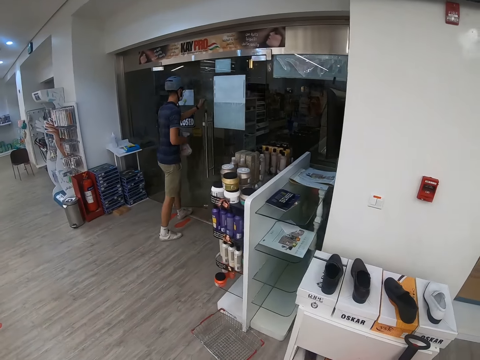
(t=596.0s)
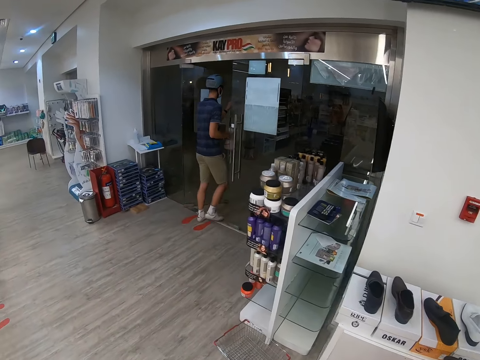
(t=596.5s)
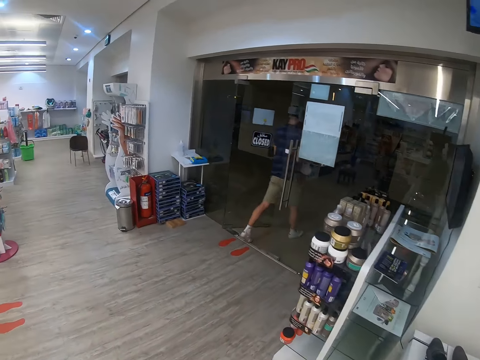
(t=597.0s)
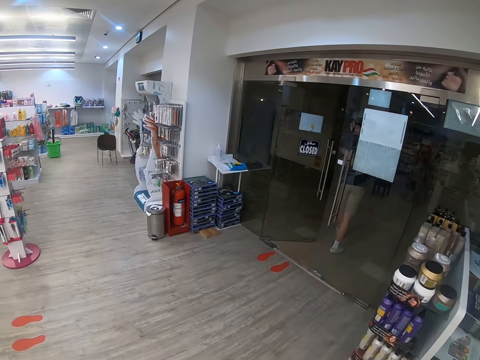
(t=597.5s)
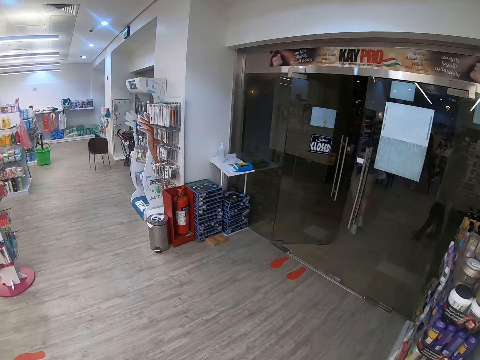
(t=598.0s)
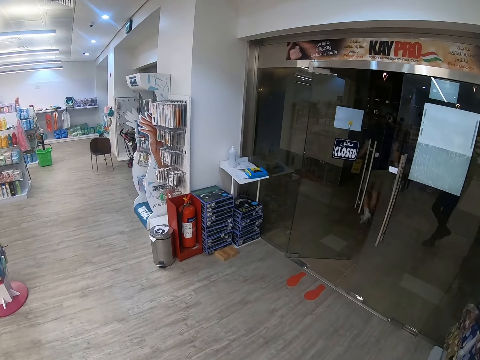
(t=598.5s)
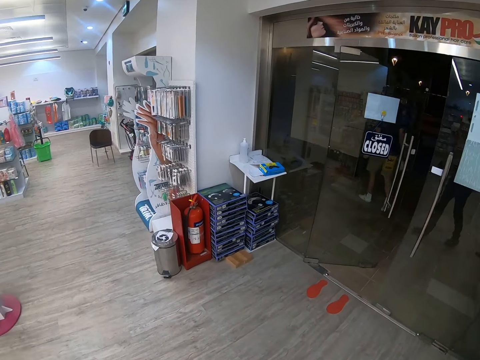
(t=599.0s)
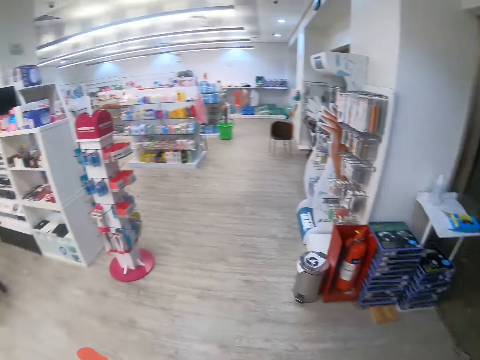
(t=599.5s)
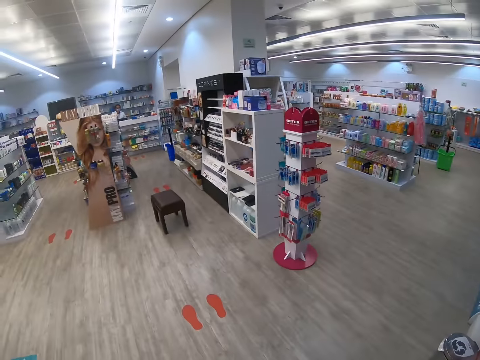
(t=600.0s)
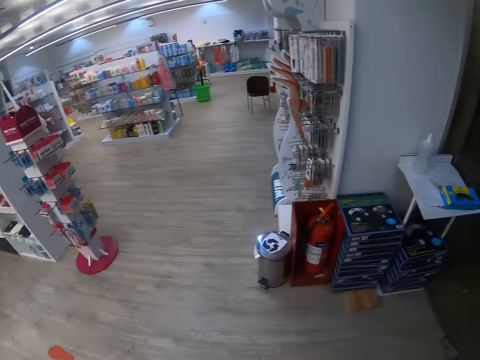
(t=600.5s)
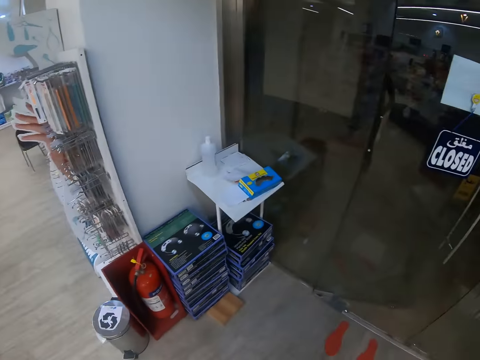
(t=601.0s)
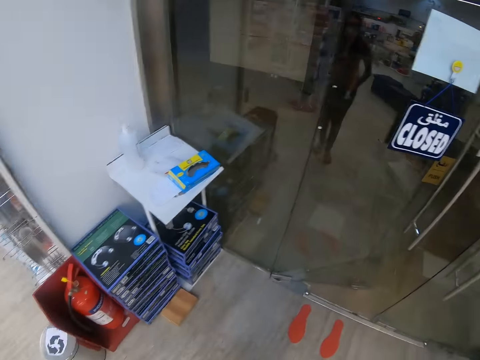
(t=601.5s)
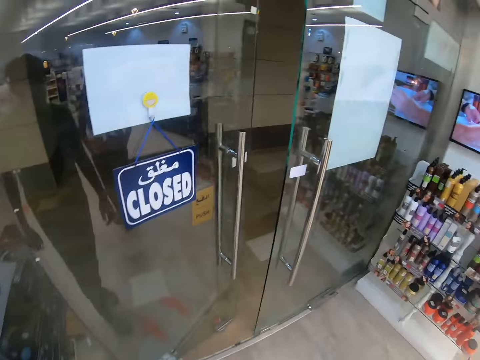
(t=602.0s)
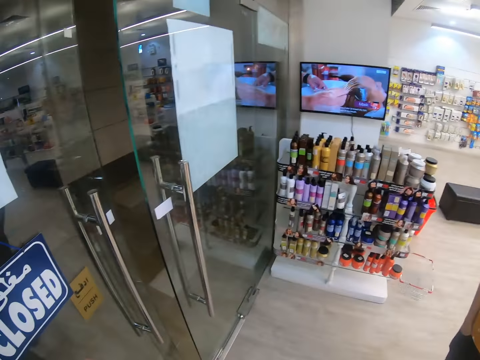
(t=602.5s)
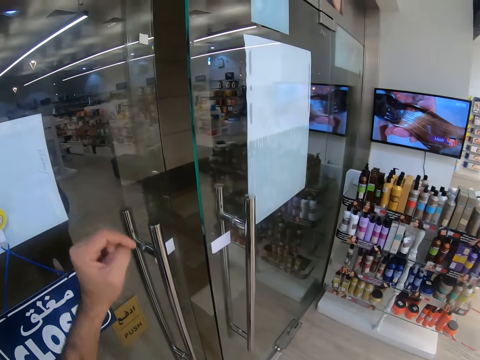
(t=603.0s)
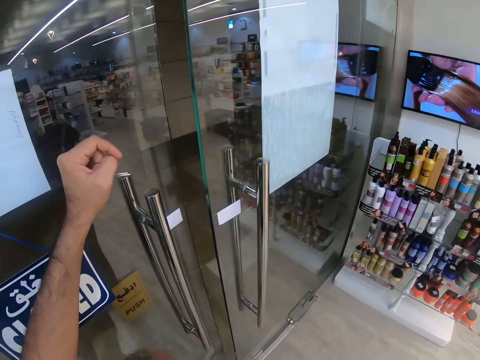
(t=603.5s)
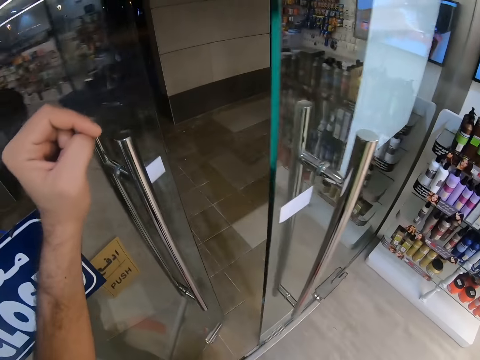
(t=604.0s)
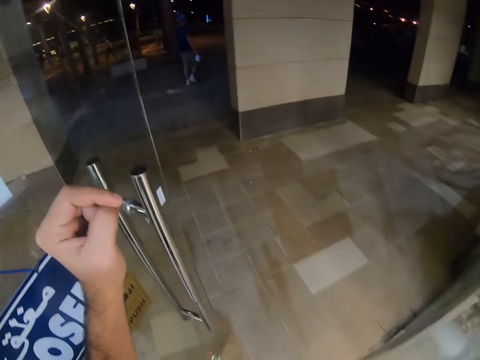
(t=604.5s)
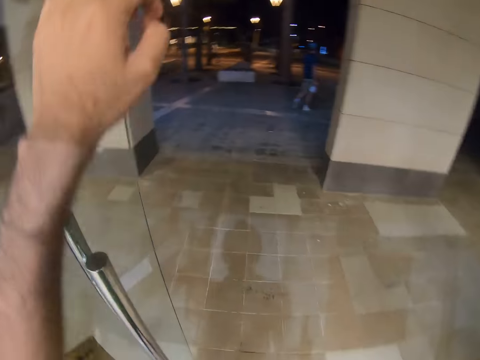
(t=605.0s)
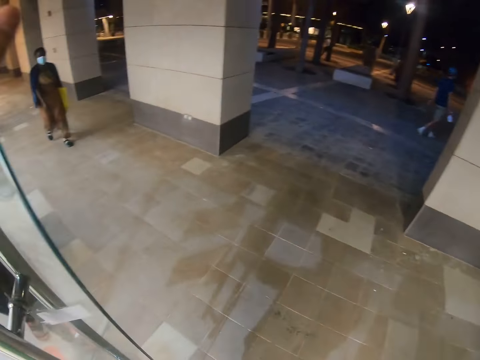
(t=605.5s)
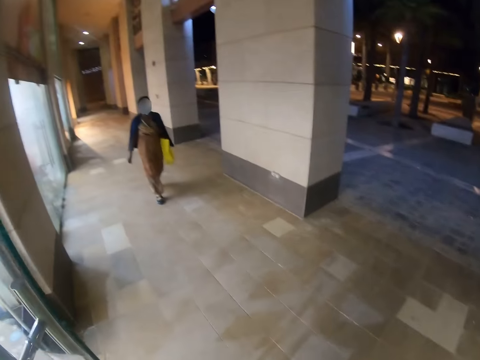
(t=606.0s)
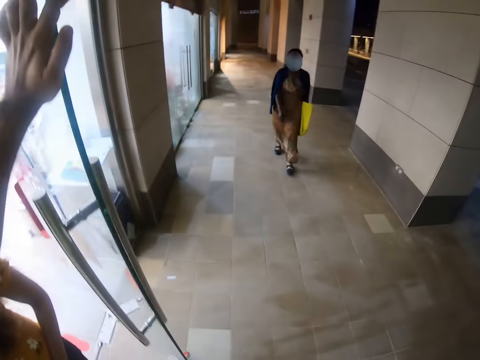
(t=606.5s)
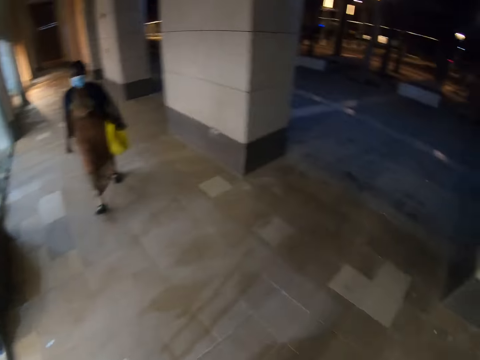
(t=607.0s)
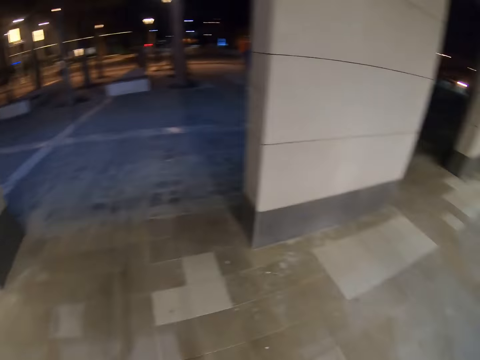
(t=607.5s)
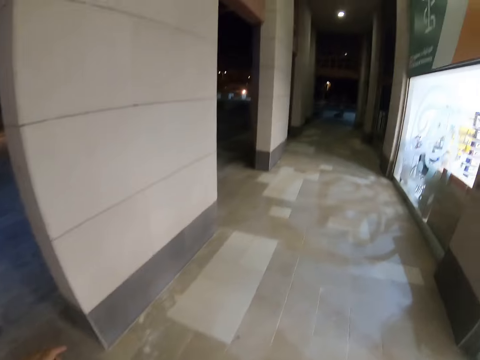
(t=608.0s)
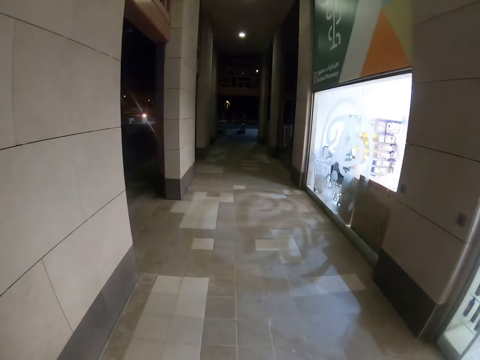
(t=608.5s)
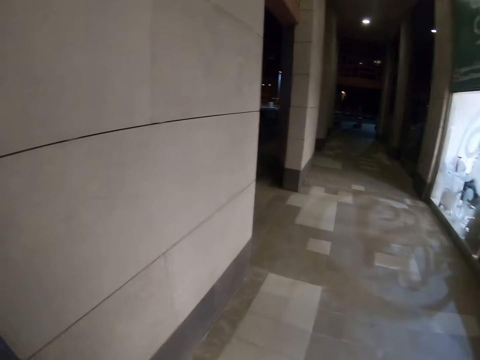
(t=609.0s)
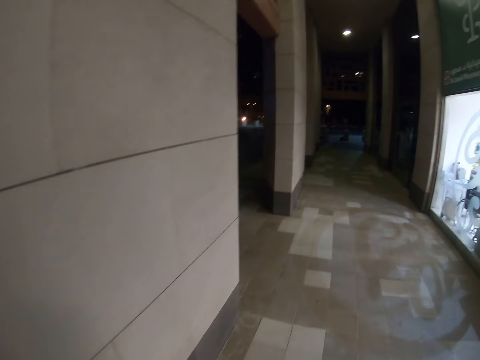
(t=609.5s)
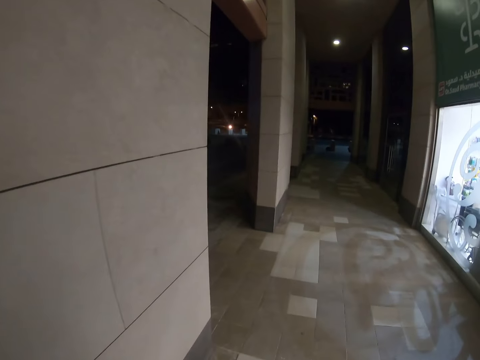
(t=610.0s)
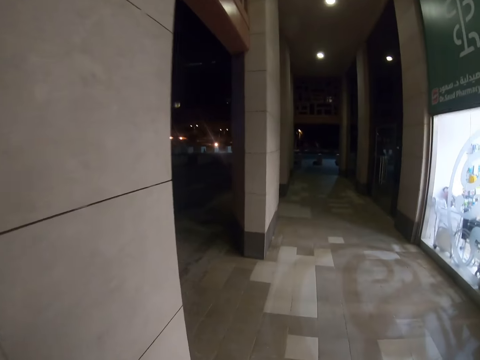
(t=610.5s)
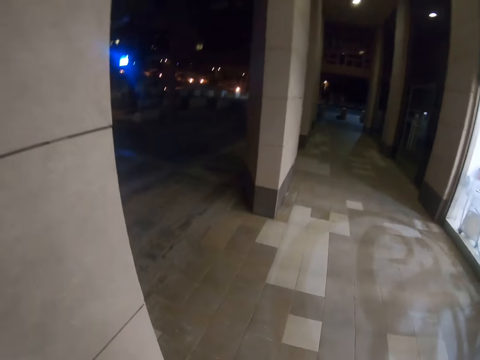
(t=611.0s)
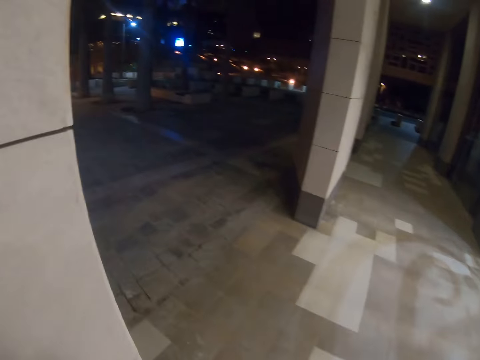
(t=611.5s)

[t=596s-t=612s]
The camera wearer looks around. They walk out of the supermarket, open a door. They look around the building.

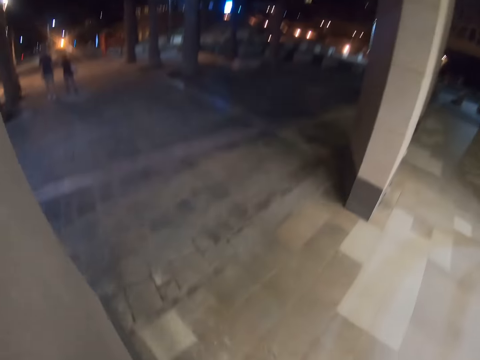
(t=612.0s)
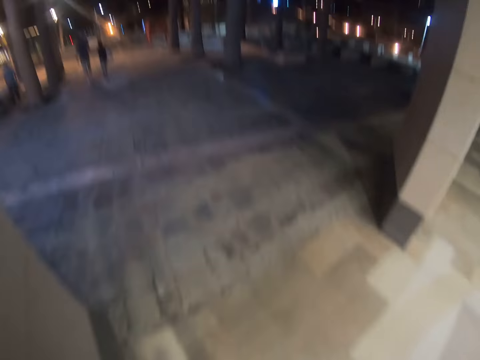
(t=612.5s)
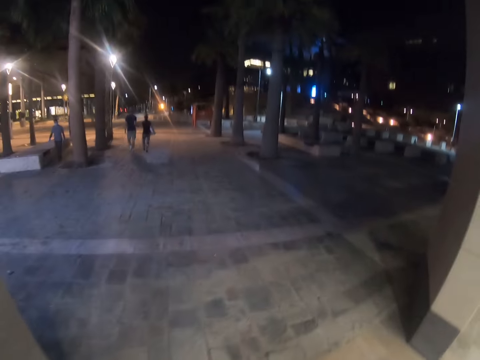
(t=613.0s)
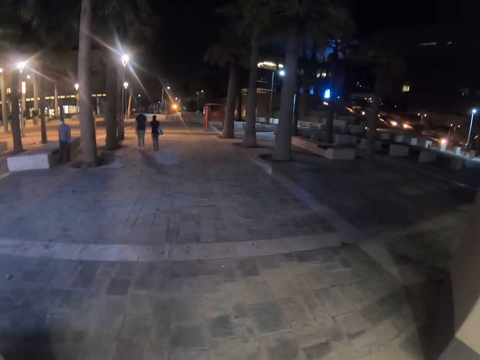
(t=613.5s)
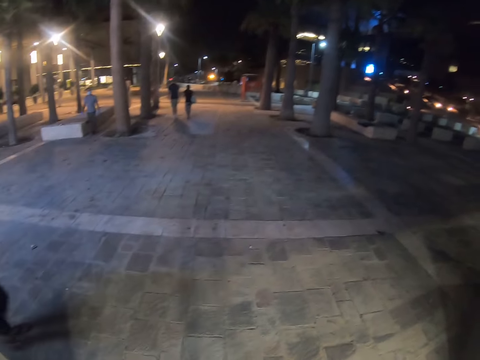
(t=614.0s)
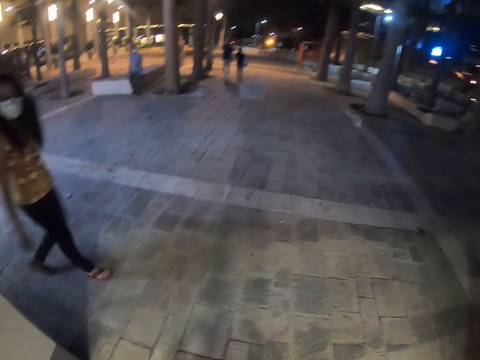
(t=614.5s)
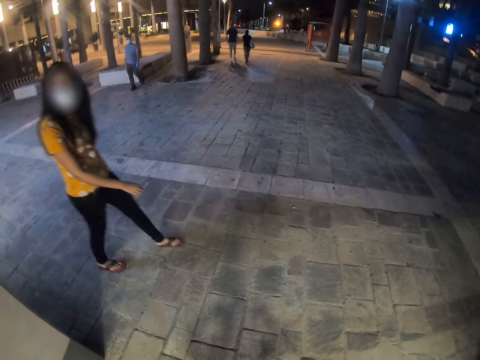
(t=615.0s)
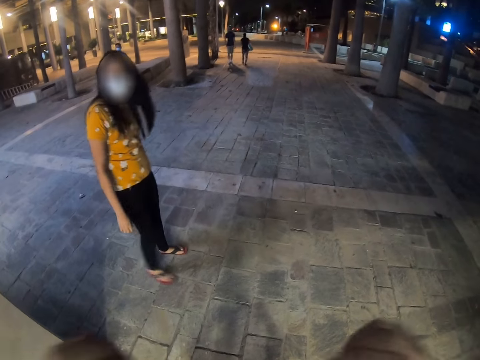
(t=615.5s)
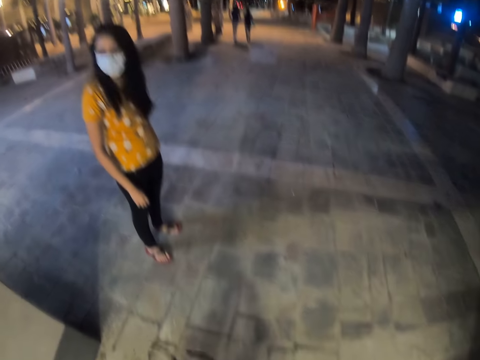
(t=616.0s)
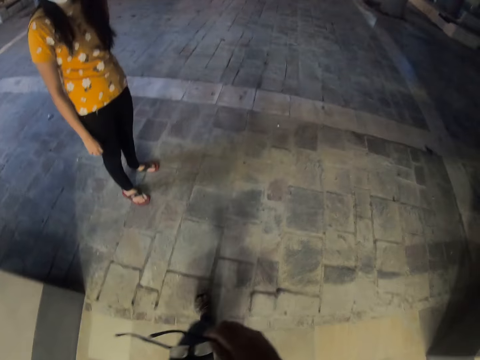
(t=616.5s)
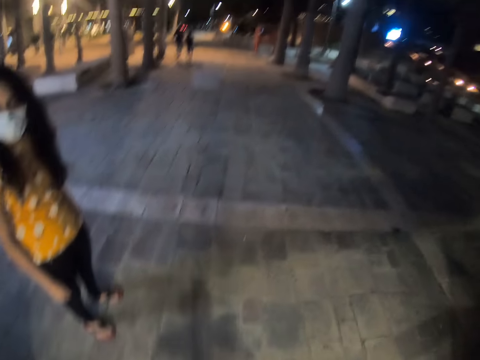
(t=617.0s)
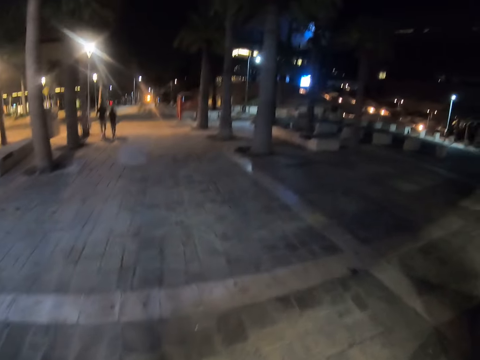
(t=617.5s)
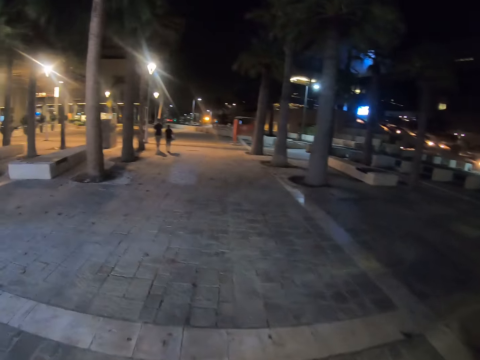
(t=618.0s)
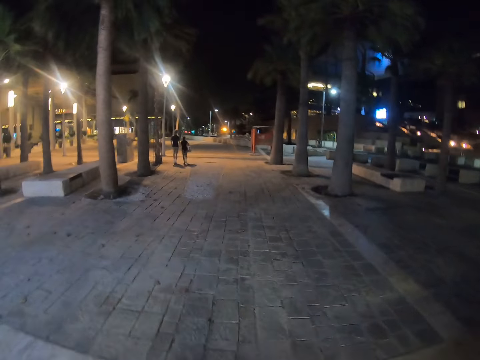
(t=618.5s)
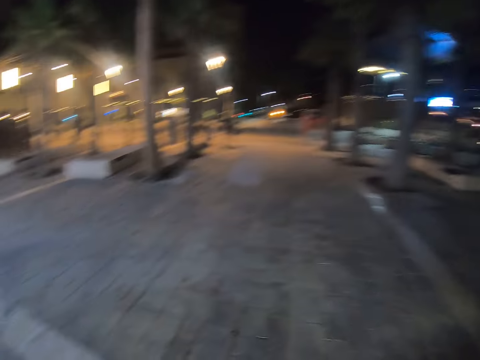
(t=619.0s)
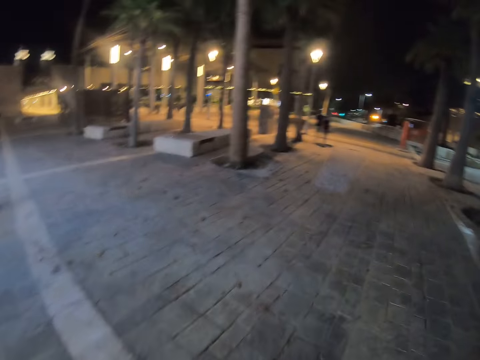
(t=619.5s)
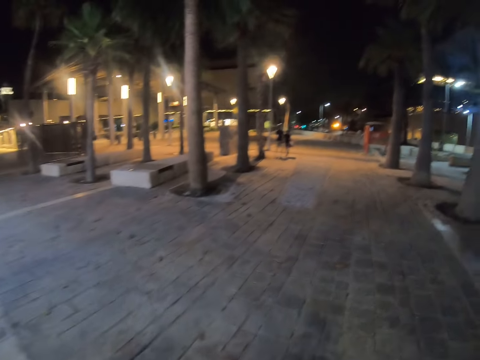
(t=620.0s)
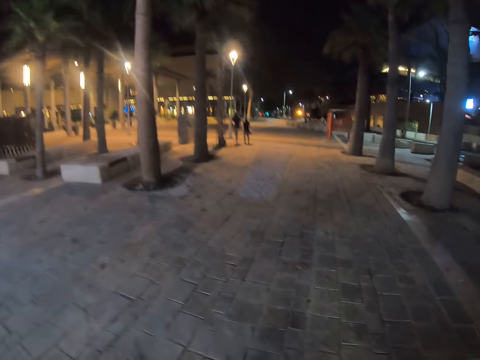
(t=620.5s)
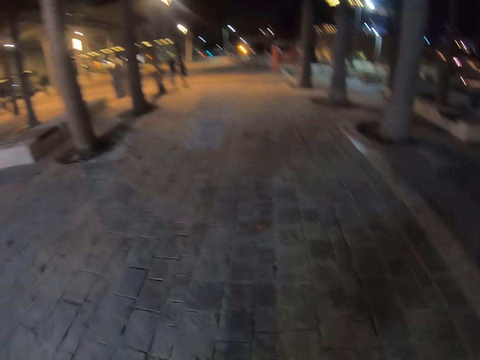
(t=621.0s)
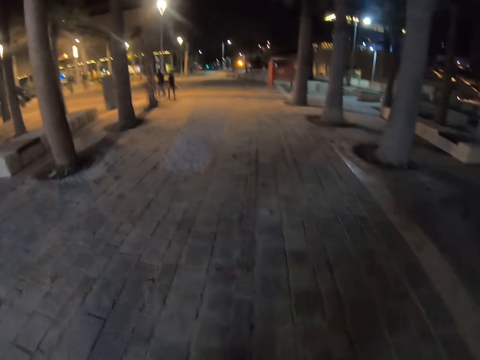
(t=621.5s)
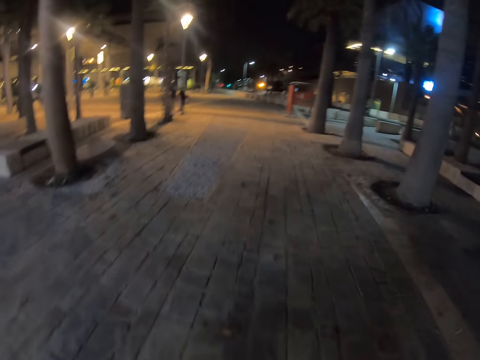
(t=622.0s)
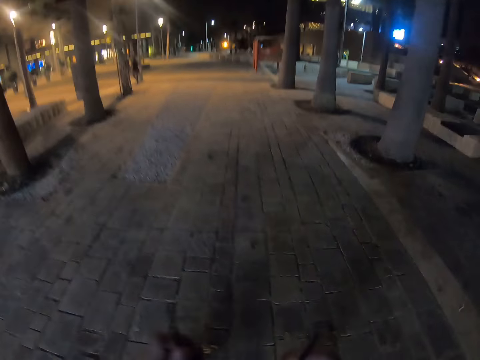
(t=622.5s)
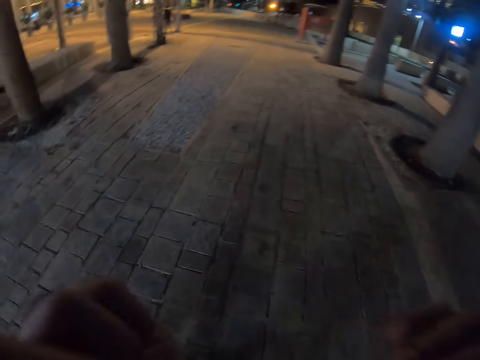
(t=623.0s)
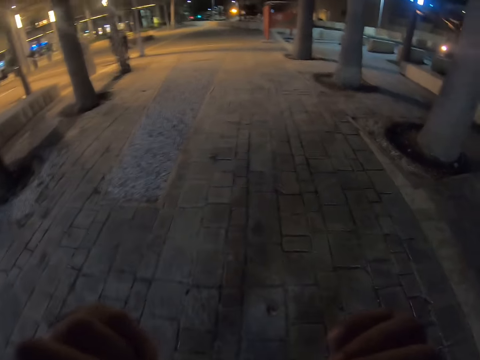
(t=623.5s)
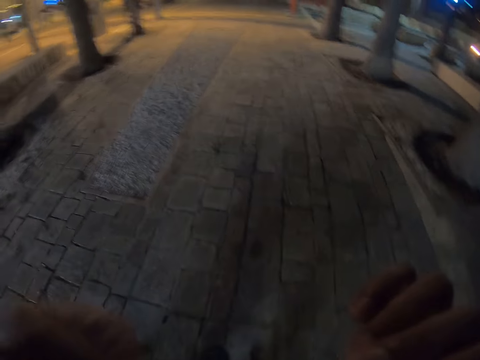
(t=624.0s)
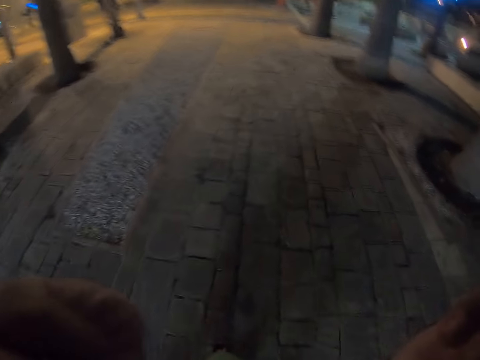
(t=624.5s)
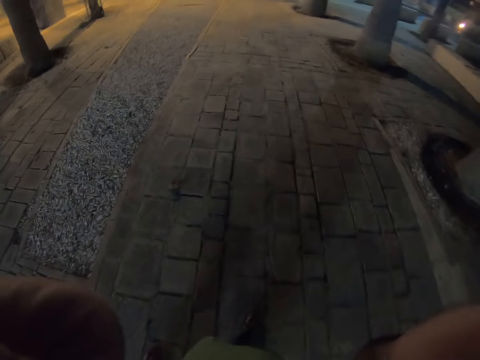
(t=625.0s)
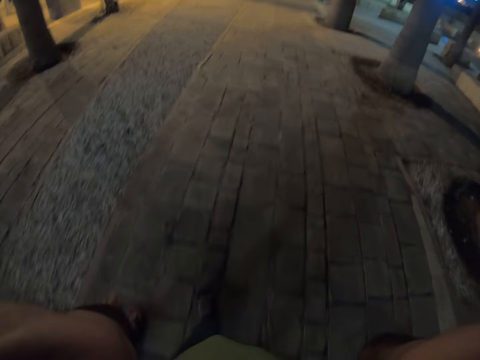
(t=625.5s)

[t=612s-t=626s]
The camera wearer walks on the street road. A person walks on the street road. The camera wearer removes the glasses, walks on the street road, and puts on the glasses.
